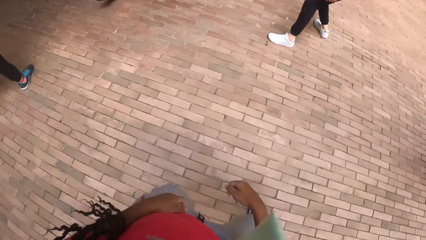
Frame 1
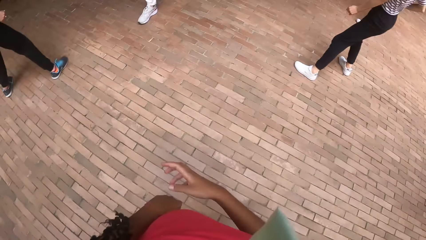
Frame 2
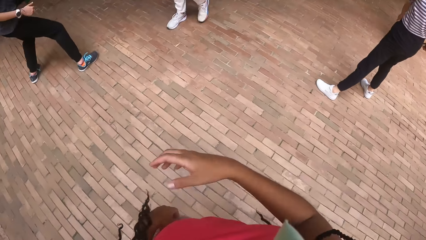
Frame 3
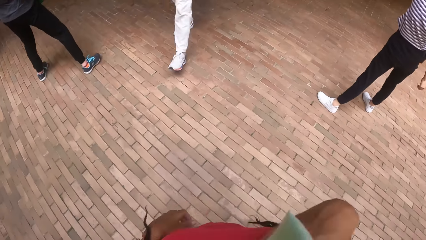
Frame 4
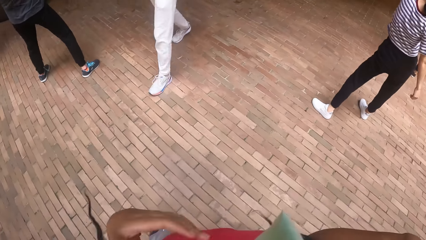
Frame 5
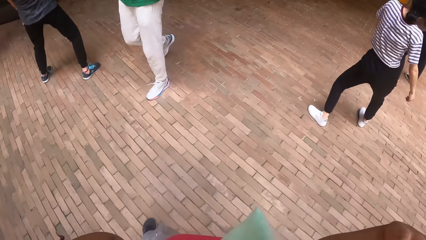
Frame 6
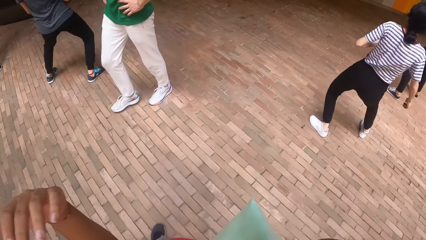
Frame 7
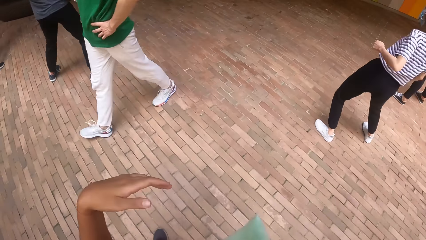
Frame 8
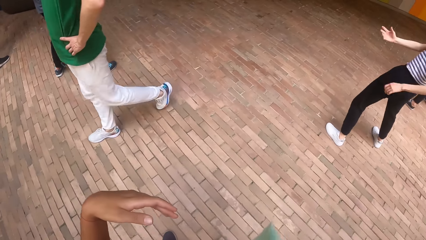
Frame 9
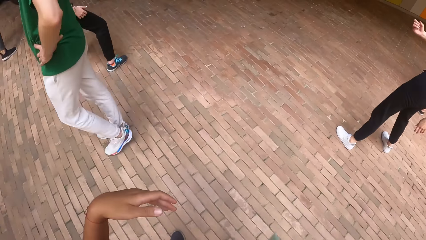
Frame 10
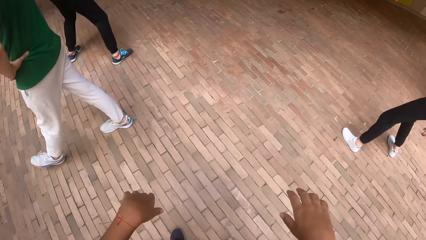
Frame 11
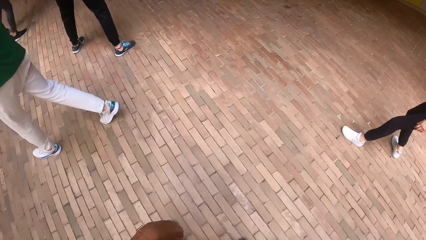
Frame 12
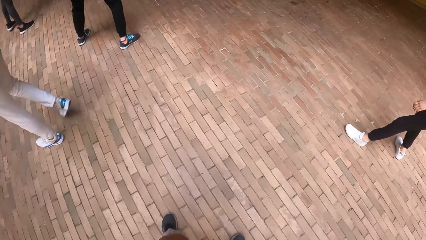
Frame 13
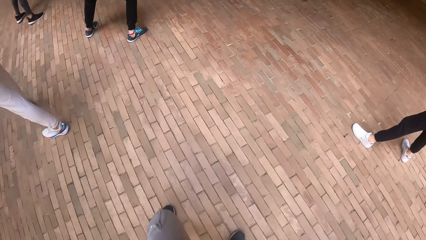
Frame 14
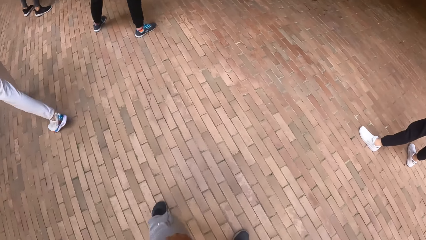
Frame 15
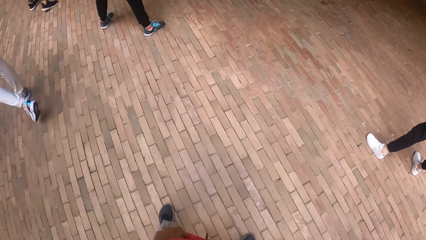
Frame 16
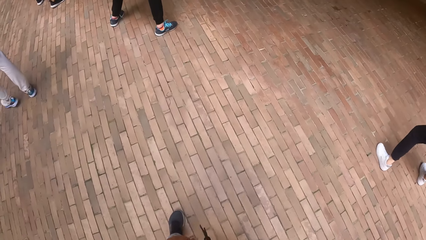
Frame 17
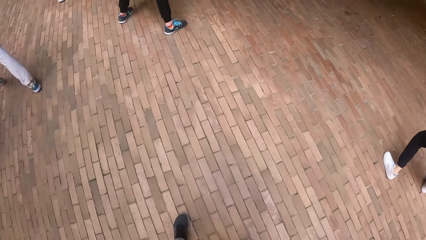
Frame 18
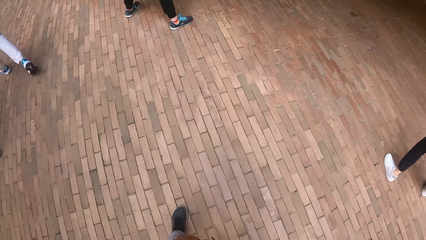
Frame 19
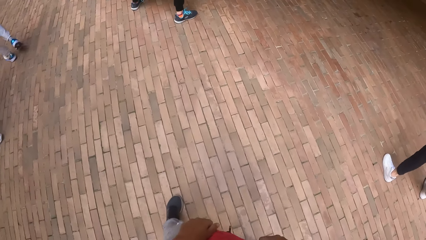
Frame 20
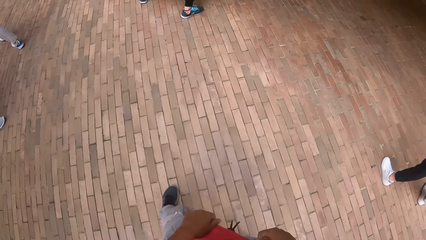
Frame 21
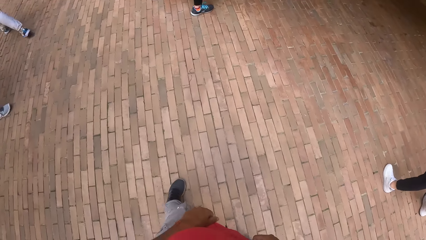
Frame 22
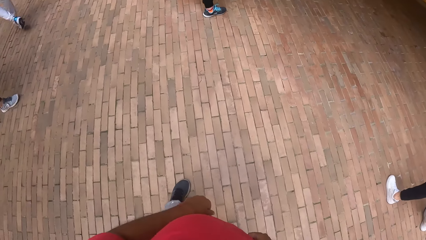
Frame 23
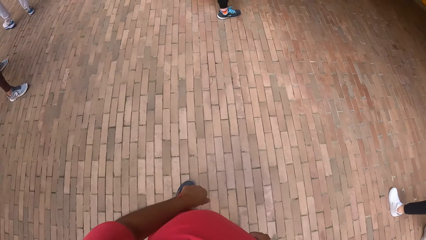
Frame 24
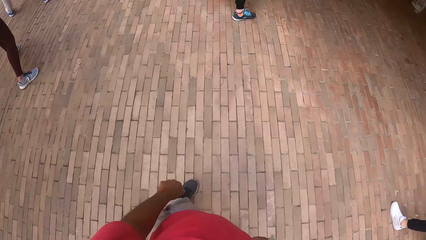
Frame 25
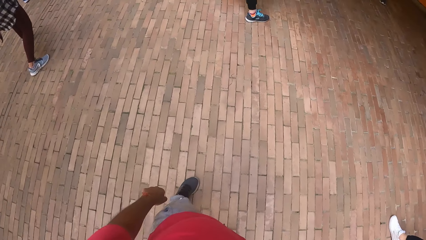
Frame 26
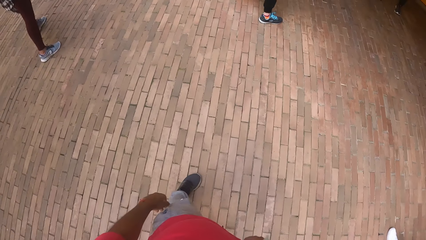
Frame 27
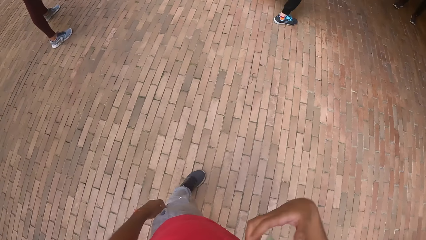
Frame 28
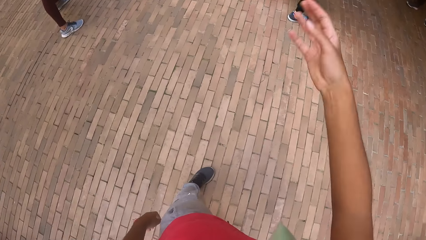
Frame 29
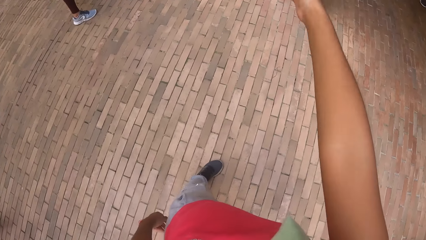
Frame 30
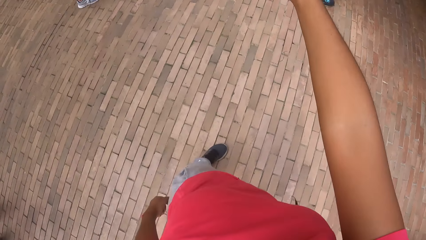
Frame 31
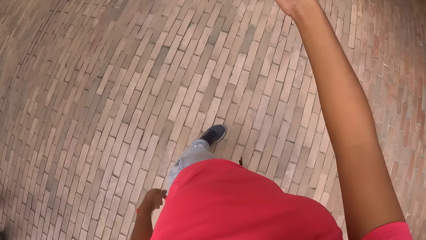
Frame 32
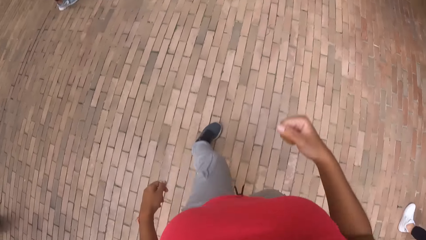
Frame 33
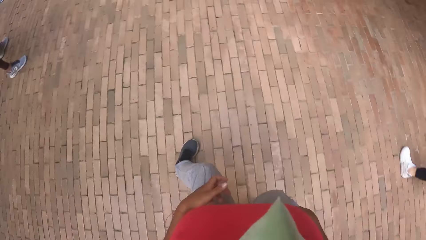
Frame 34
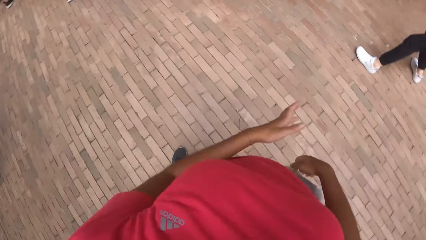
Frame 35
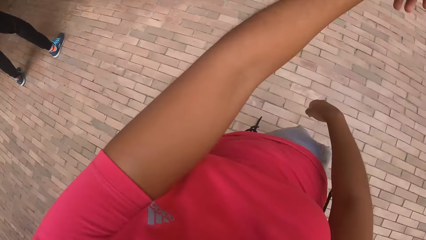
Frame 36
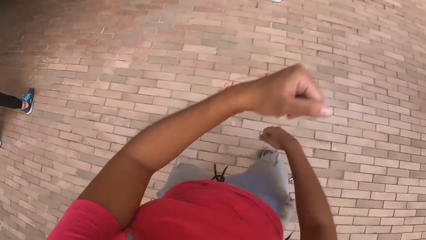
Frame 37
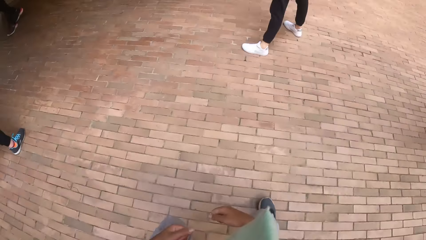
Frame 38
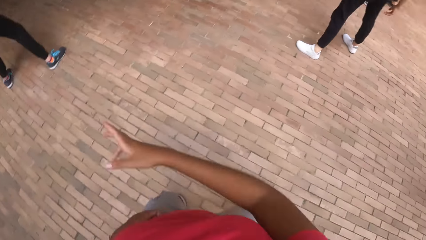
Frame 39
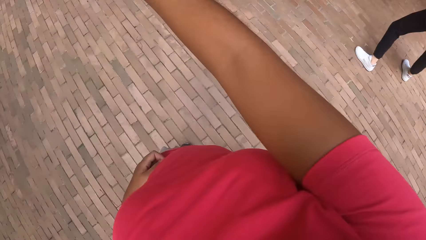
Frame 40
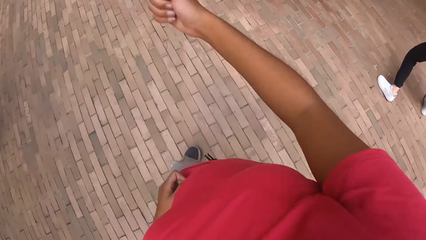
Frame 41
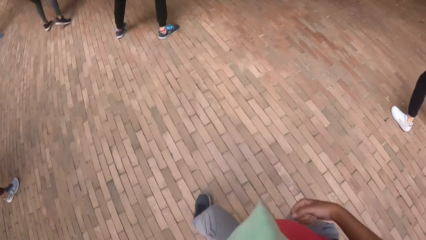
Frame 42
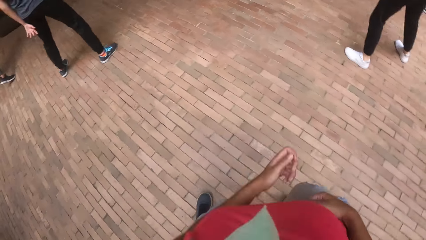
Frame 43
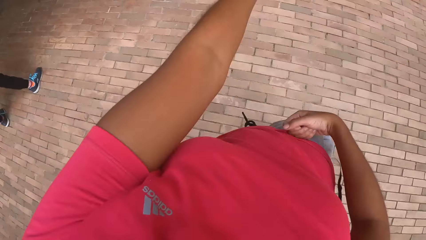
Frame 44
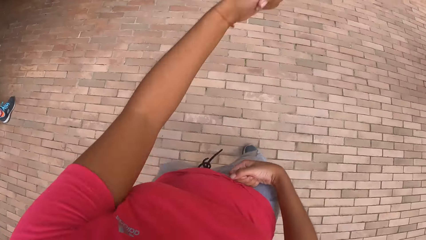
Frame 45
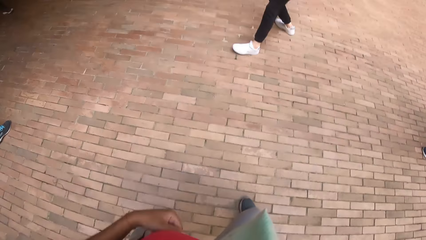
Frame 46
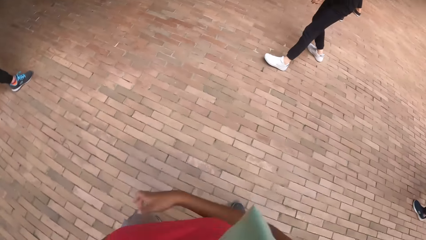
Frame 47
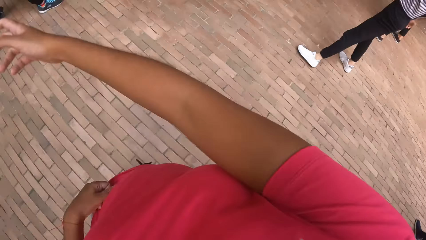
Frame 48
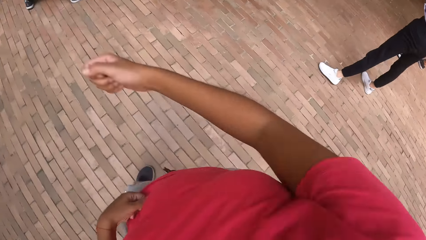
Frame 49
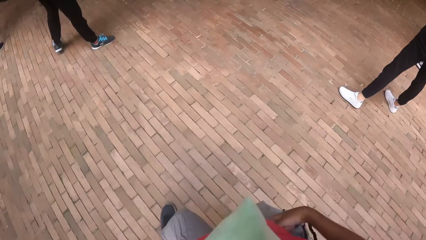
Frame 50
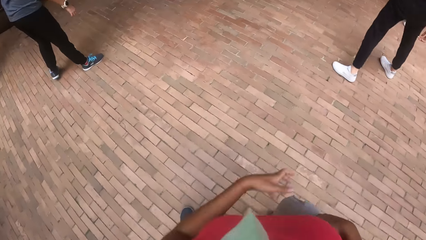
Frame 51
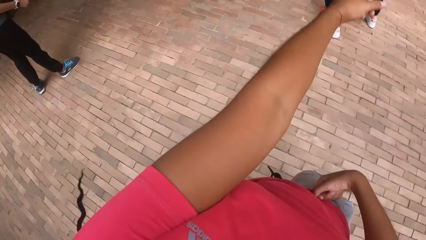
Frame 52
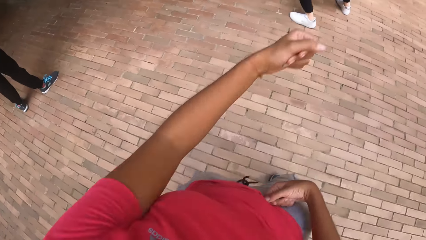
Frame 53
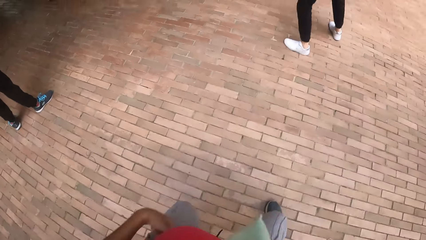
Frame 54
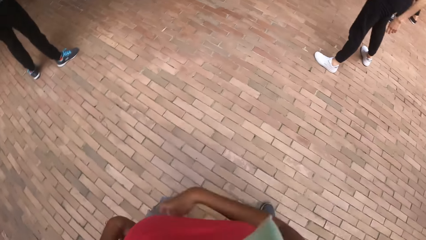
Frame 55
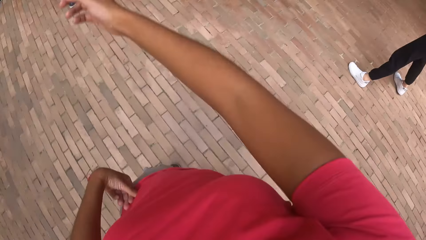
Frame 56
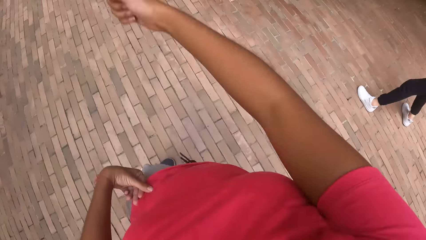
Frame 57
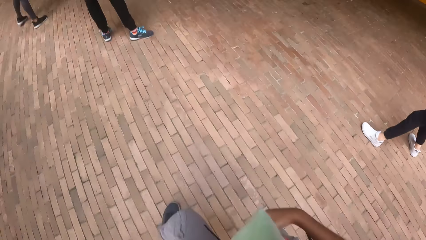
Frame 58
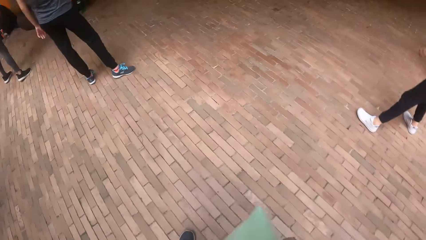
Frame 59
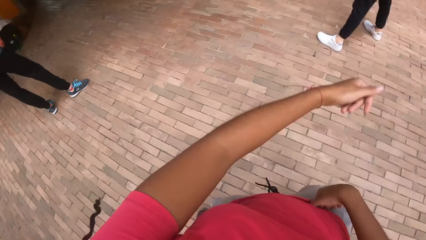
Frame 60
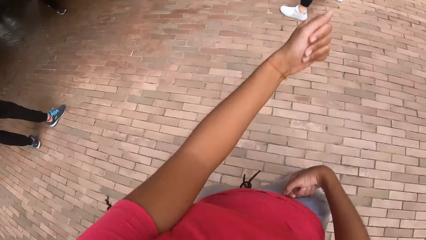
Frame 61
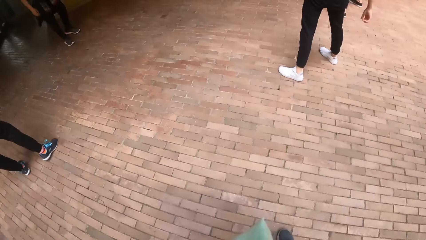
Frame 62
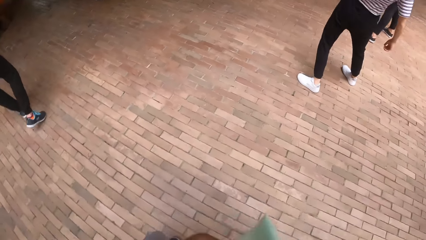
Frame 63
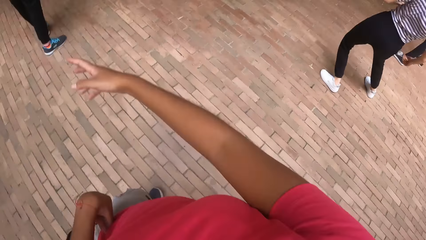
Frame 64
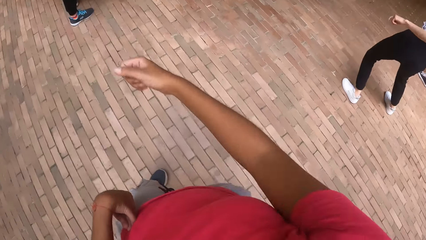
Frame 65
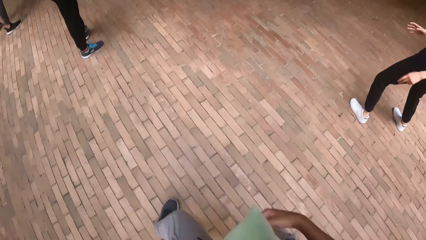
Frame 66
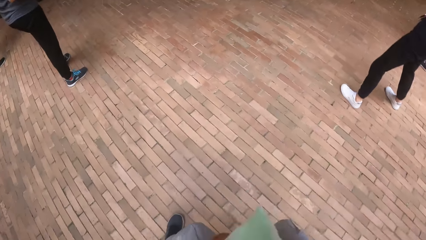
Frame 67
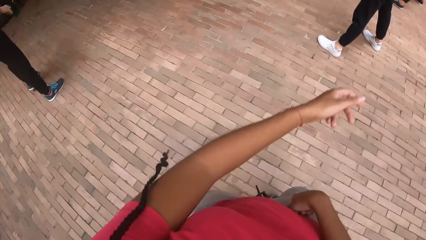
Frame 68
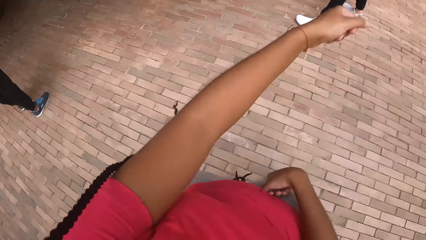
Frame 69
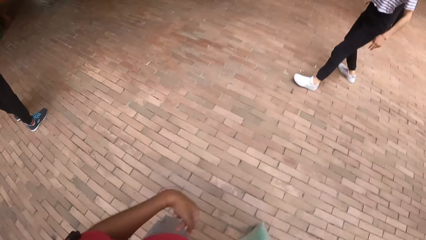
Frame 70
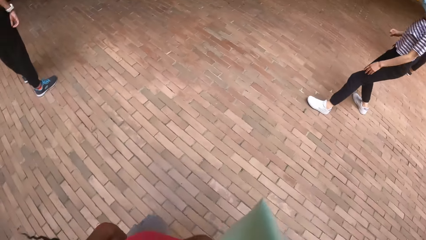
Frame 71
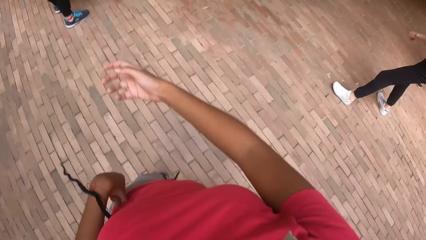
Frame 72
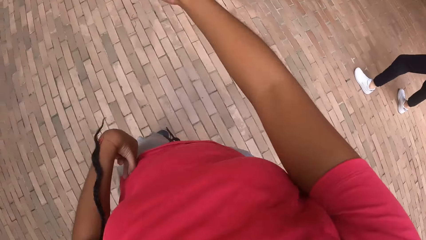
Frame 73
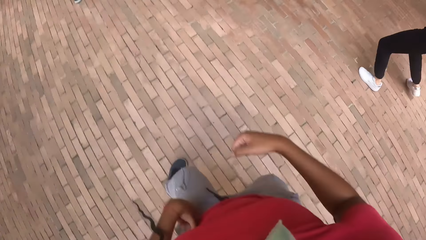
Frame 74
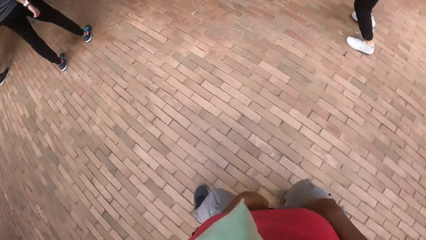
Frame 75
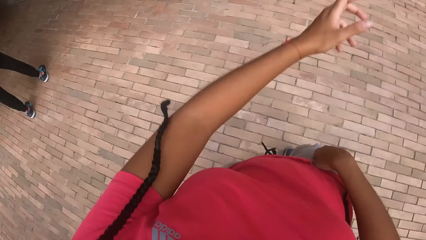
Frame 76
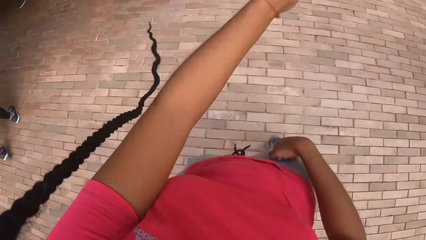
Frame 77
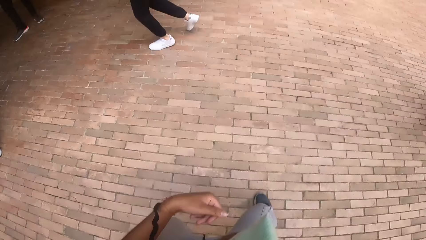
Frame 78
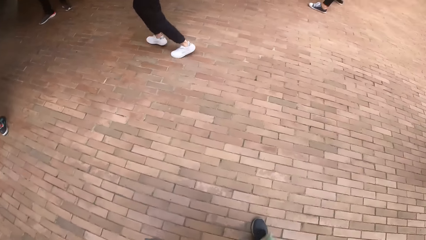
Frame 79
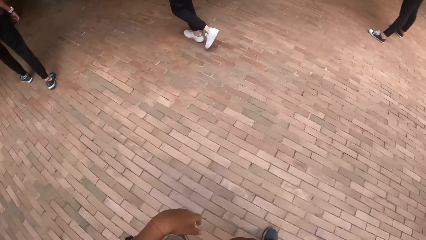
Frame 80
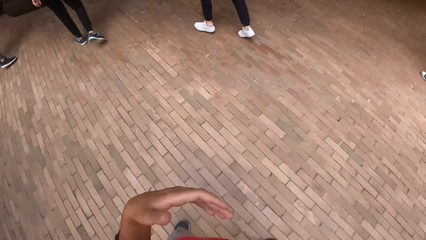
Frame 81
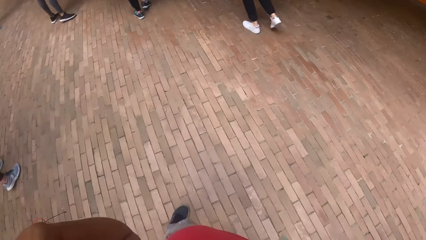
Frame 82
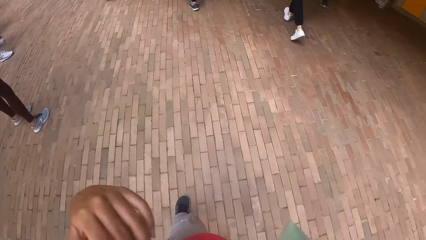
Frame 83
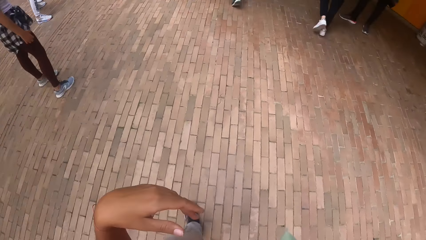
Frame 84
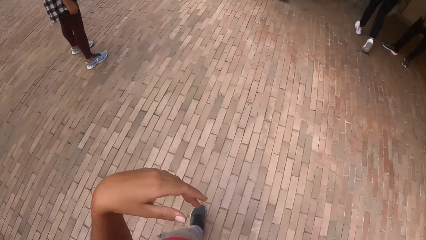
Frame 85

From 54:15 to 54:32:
The camera wearer raises a hand up. A man walks past the camera wearer. The camera wearer stands. They dance.
